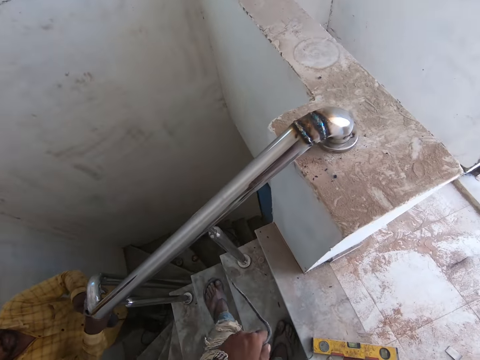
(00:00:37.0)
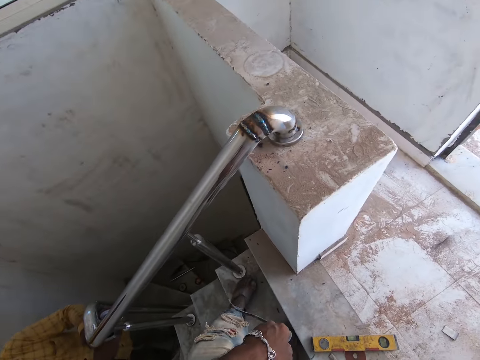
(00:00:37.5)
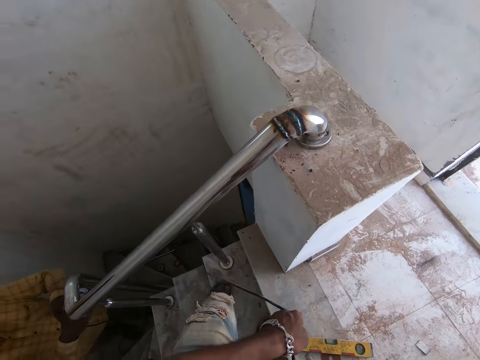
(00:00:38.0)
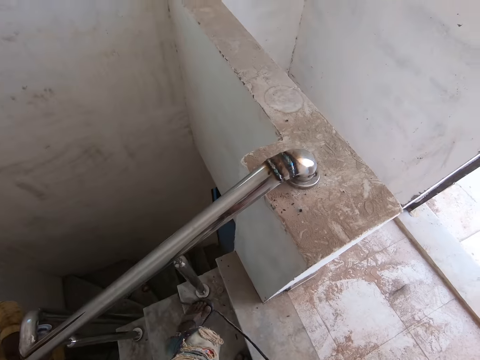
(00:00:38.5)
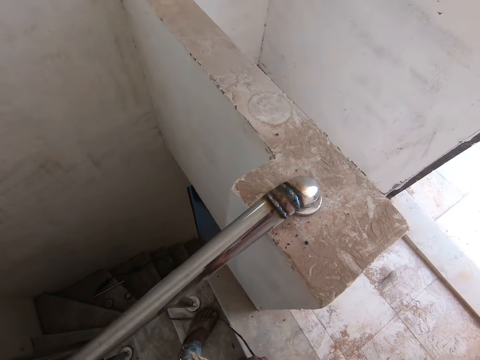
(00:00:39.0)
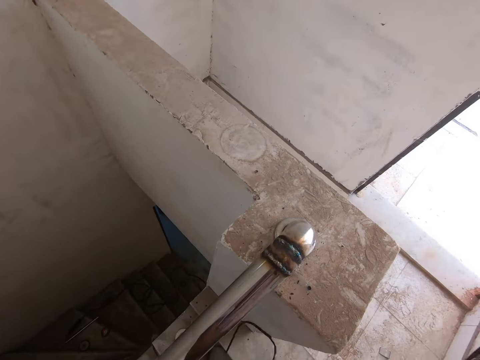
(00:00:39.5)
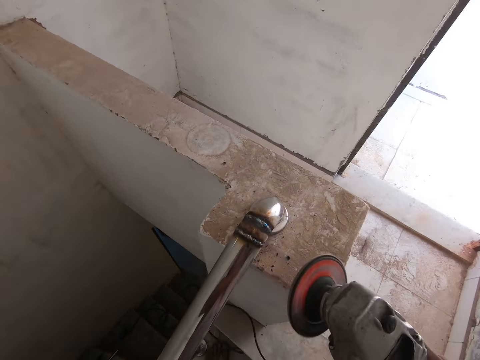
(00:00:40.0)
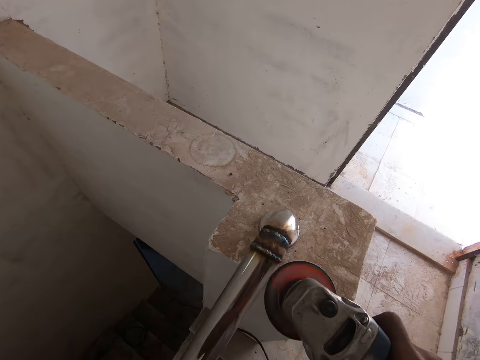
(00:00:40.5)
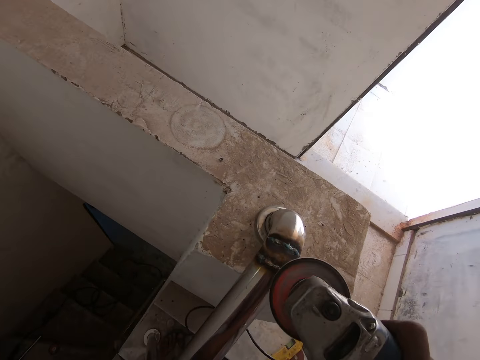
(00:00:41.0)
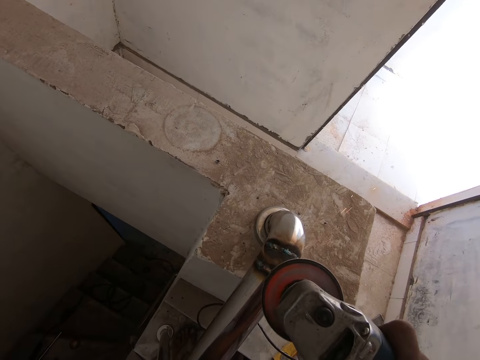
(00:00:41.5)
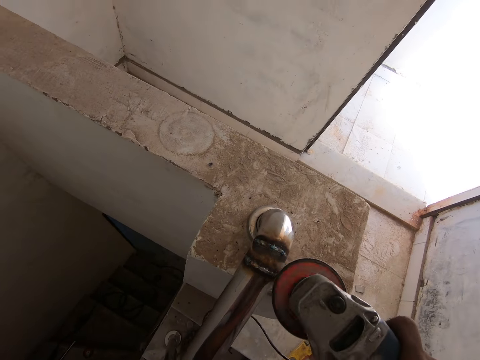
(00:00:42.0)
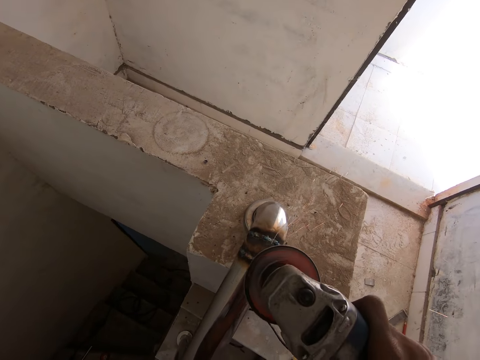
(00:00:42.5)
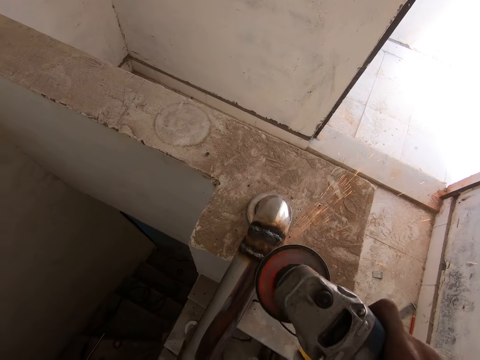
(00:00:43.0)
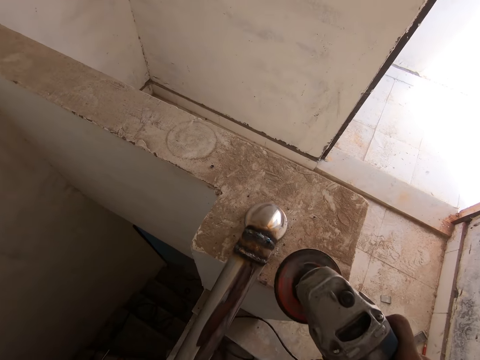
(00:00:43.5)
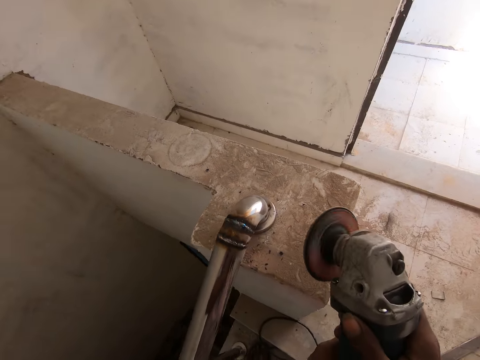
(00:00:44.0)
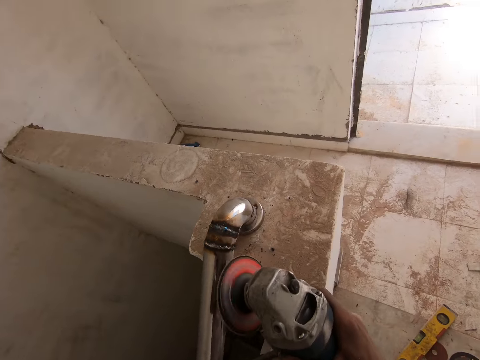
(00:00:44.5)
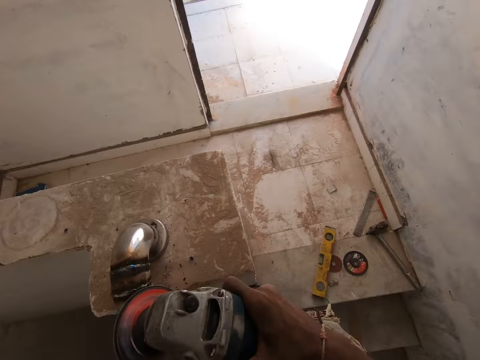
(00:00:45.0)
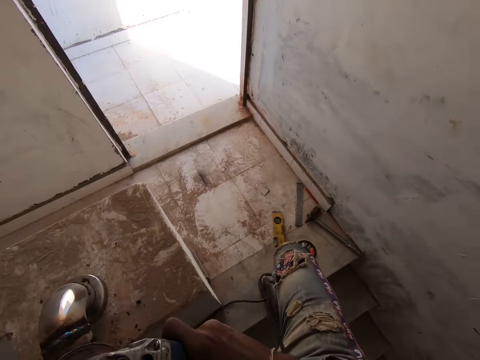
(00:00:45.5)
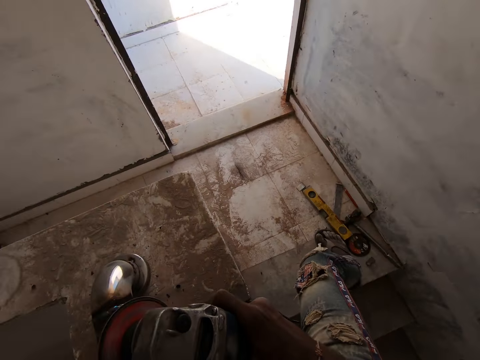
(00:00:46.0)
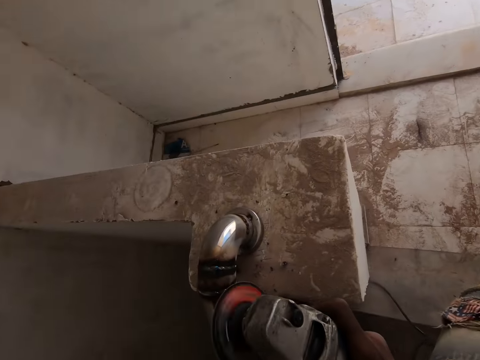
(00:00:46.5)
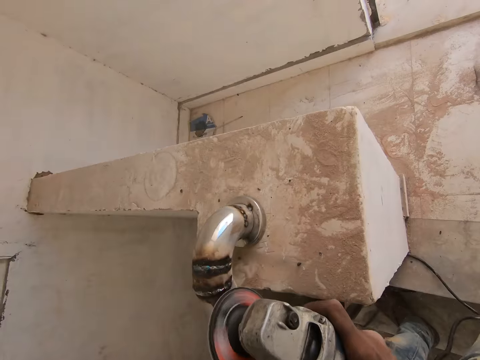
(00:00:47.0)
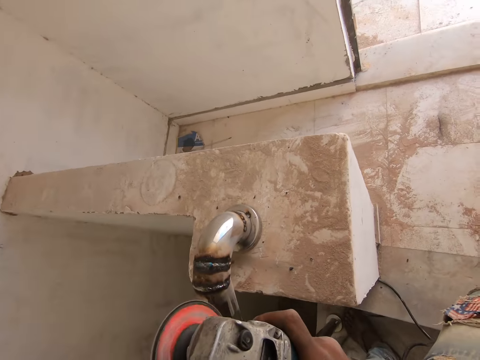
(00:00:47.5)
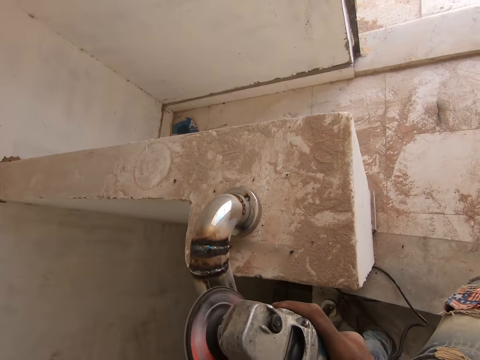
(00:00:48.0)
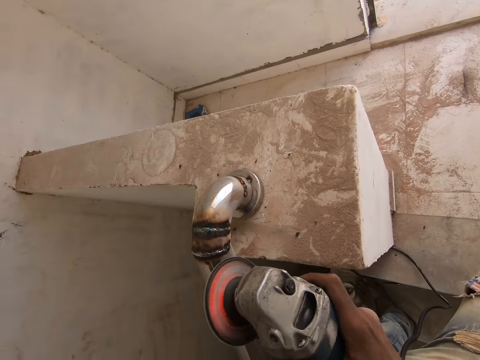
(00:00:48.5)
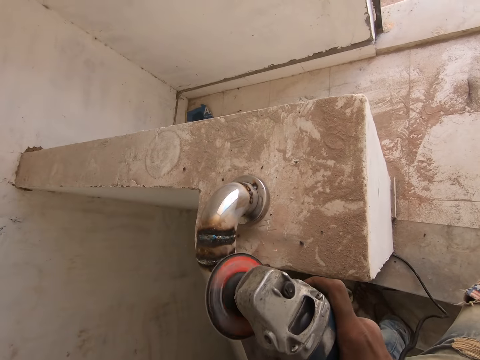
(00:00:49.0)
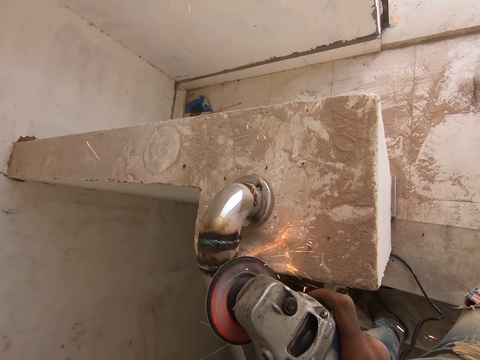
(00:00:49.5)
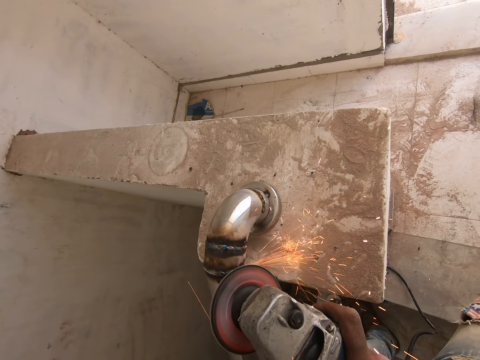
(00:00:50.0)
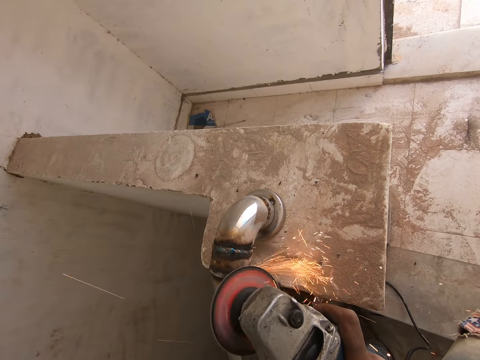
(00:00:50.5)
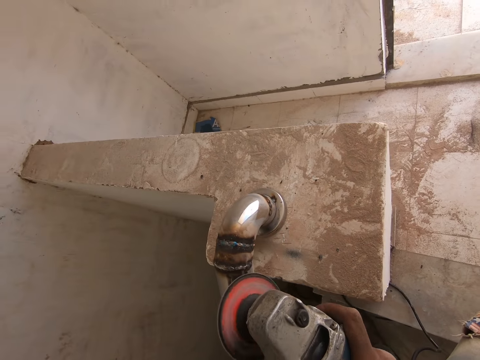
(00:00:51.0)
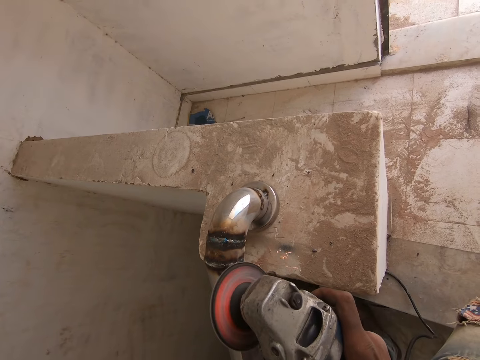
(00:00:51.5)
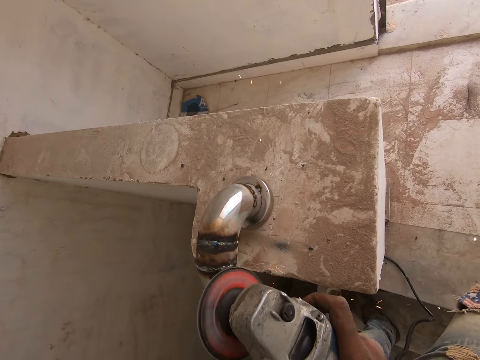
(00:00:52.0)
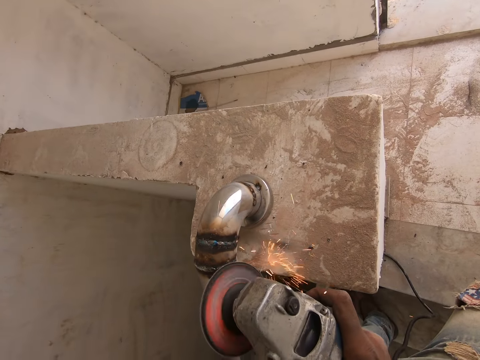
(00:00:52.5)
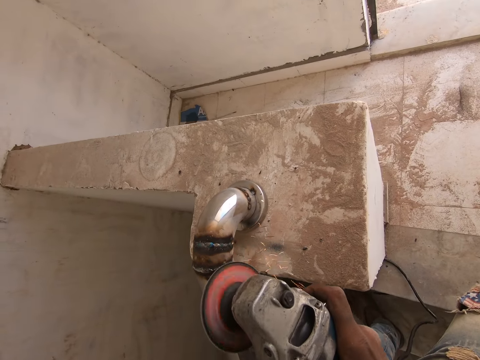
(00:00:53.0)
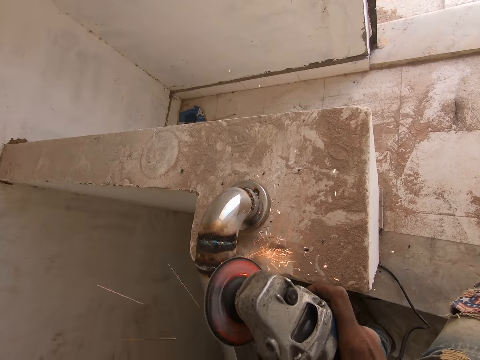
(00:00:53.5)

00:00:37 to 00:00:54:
The camera wearer looks around the built house. They look around the built house again. They sand the iron rod or handrail with the angle grinder in both hands. They grind the handrail with the grinder repeatedly.

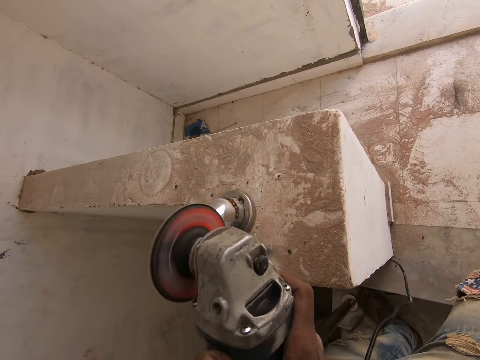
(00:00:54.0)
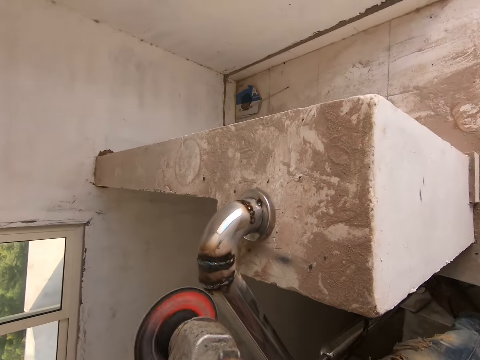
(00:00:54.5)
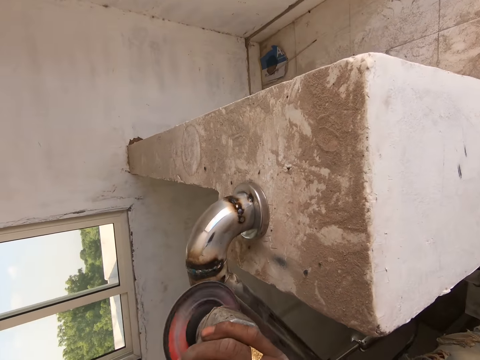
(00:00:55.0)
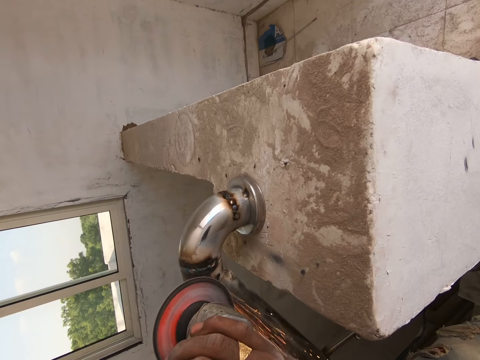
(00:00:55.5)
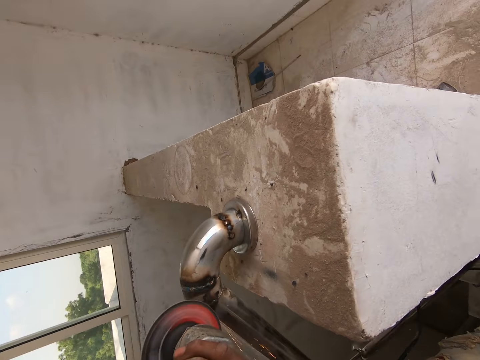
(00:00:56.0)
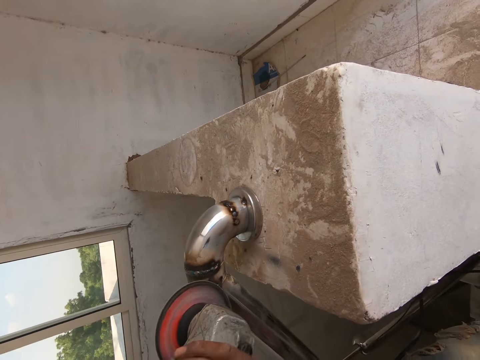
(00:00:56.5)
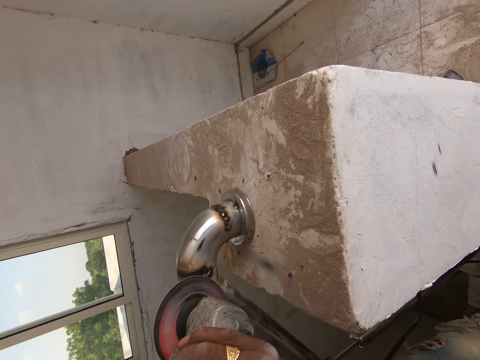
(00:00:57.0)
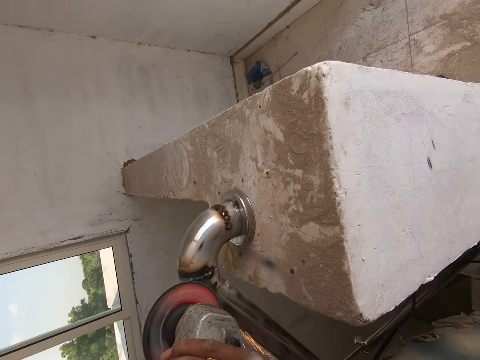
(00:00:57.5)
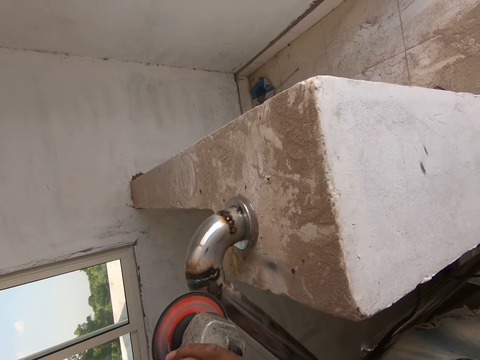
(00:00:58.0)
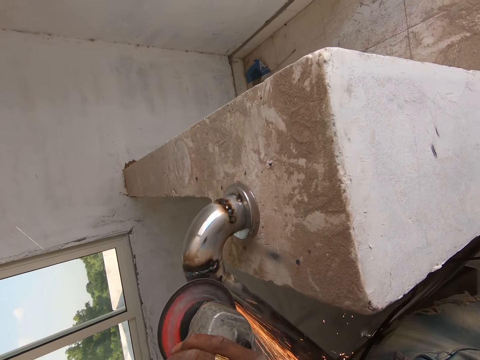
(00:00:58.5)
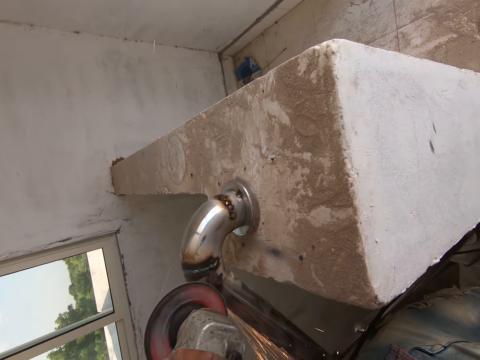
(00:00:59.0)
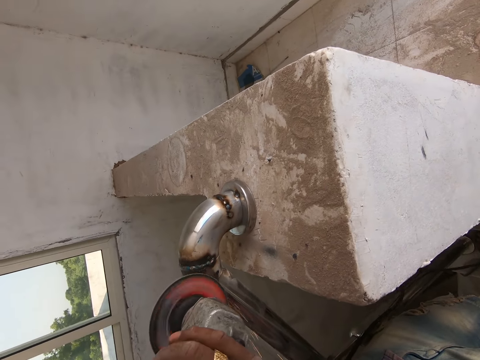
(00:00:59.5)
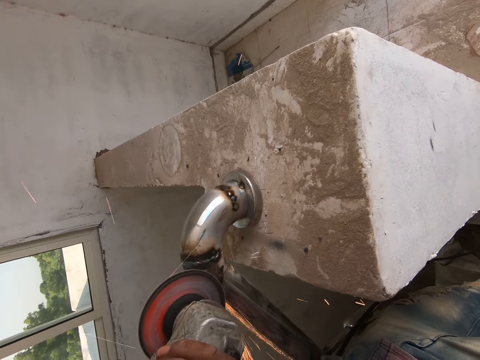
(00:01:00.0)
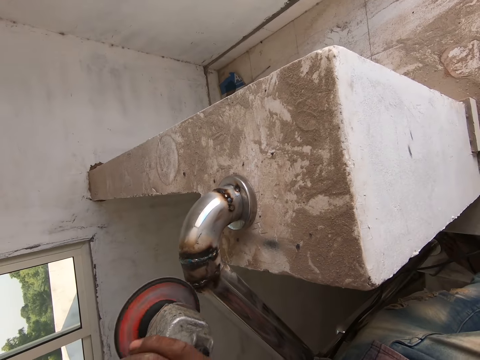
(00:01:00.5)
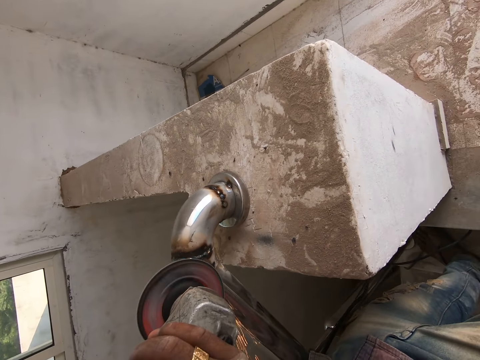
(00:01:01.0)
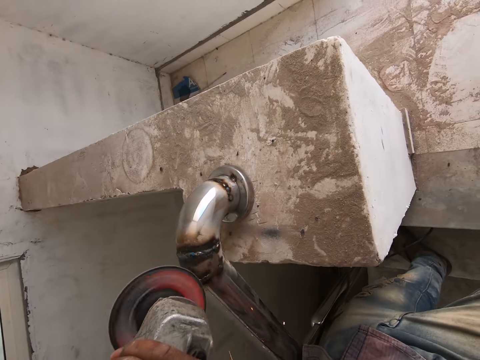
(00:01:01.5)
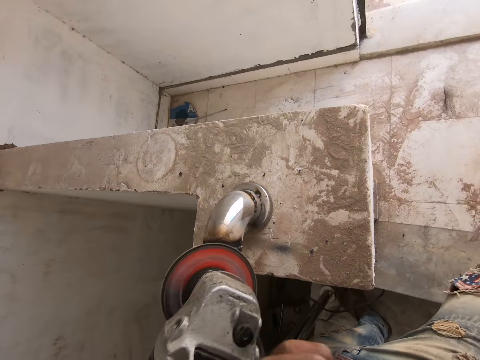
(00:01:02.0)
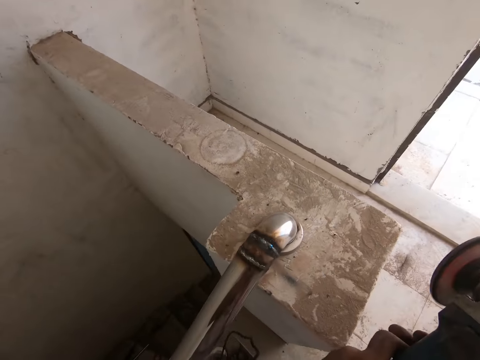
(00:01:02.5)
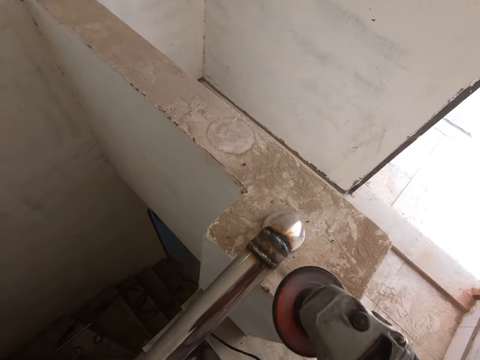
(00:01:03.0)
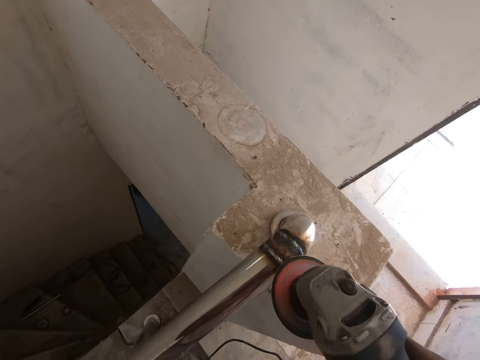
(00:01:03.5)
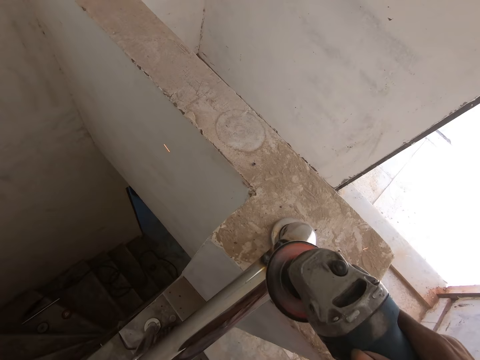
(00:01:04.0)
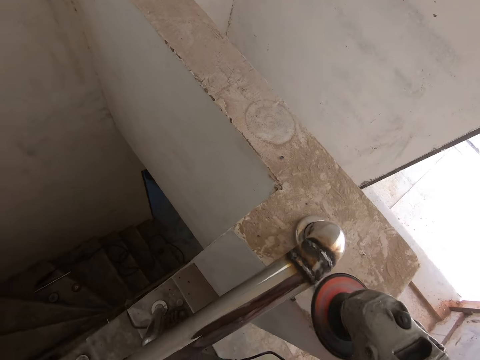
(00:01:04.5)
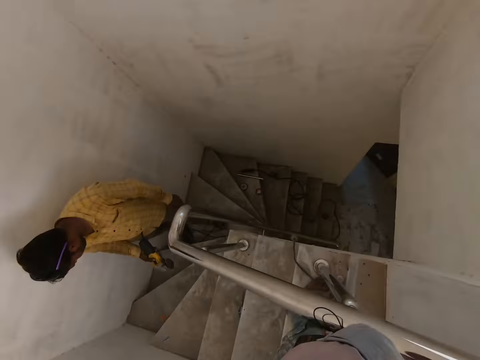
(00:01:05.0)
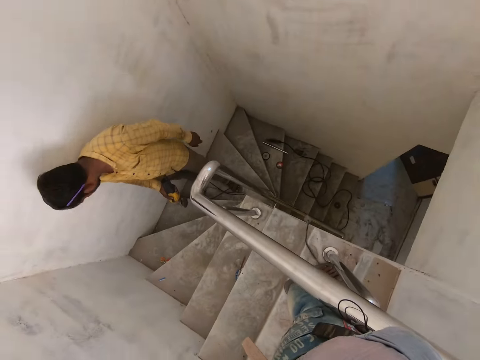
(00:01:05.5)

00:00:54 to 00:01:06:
The camera wearer grinds the handrail with a grinder repeatedly. They look around the built house.
